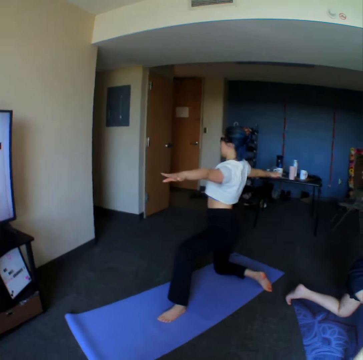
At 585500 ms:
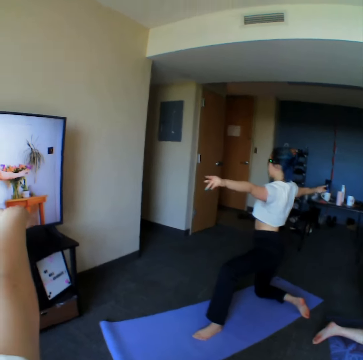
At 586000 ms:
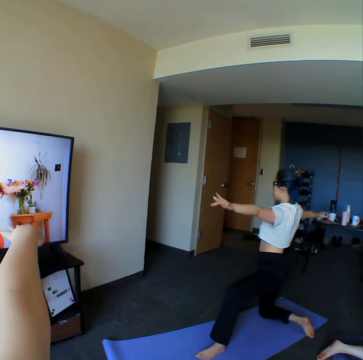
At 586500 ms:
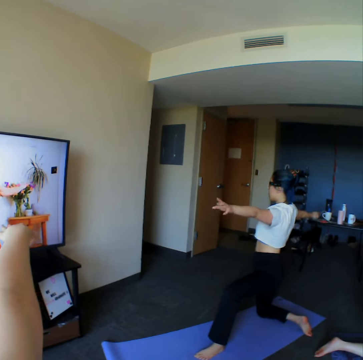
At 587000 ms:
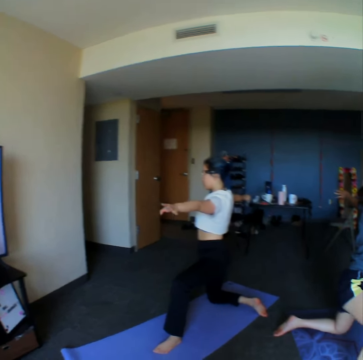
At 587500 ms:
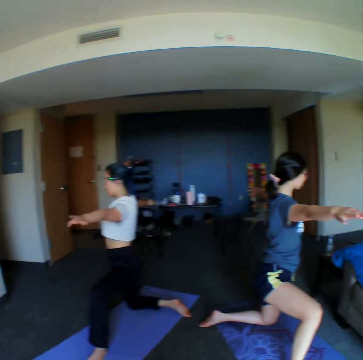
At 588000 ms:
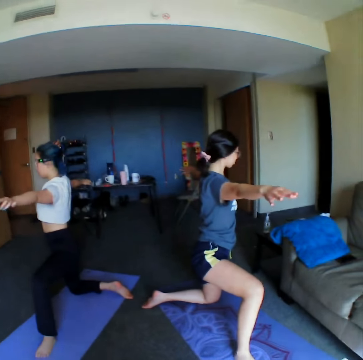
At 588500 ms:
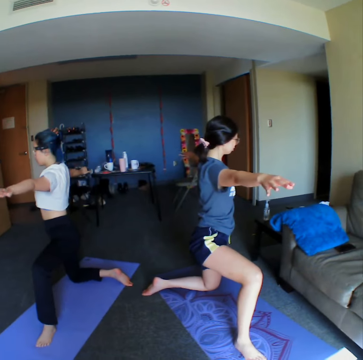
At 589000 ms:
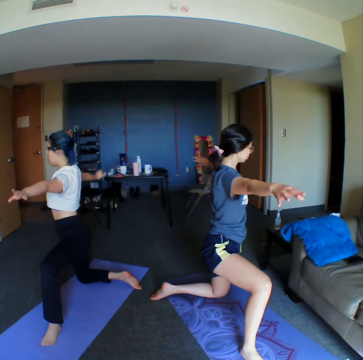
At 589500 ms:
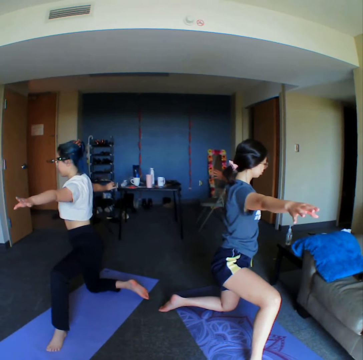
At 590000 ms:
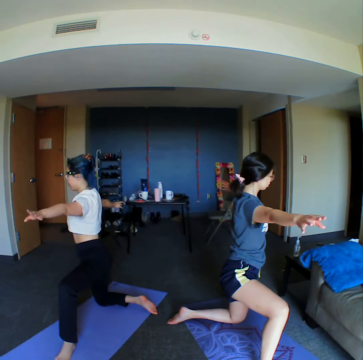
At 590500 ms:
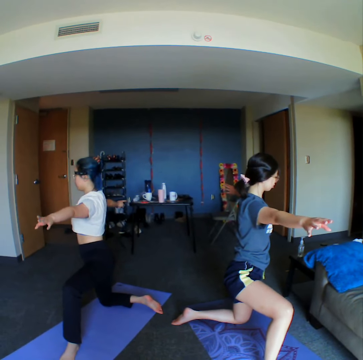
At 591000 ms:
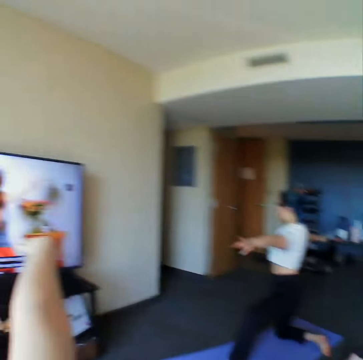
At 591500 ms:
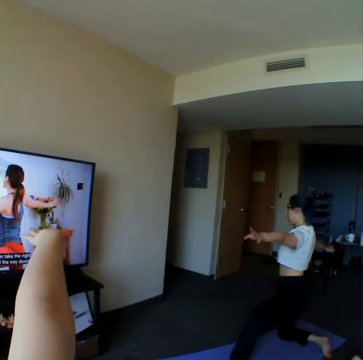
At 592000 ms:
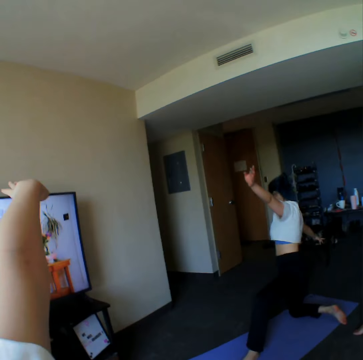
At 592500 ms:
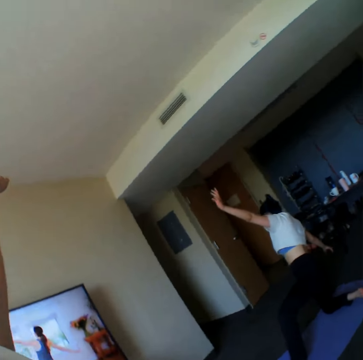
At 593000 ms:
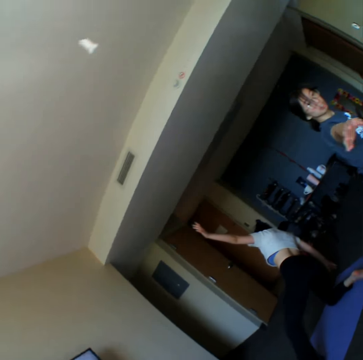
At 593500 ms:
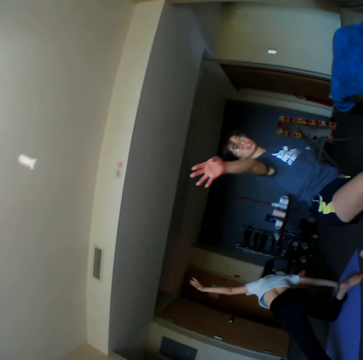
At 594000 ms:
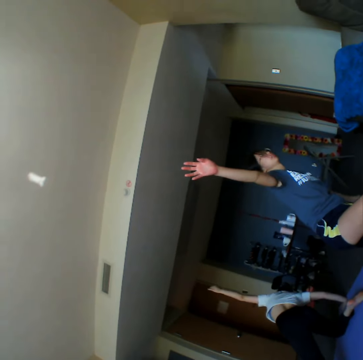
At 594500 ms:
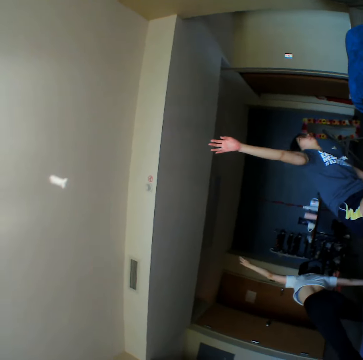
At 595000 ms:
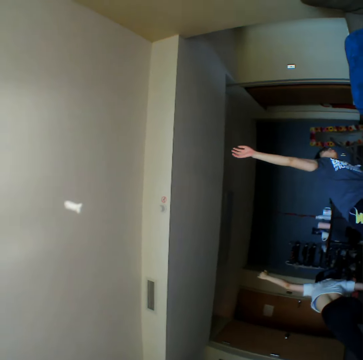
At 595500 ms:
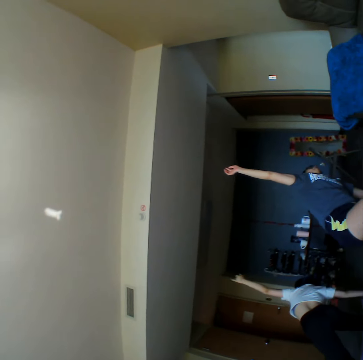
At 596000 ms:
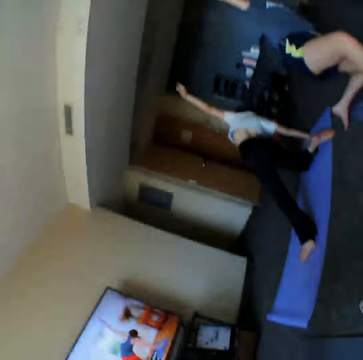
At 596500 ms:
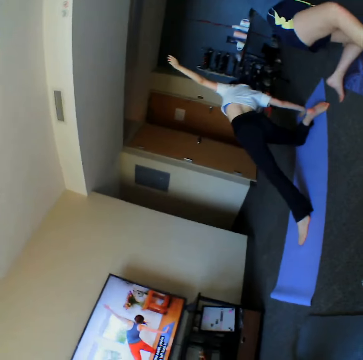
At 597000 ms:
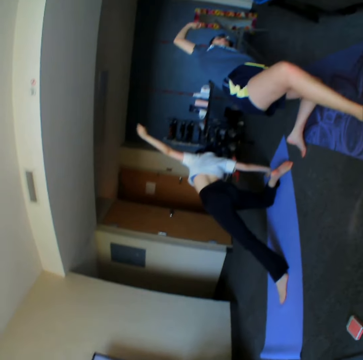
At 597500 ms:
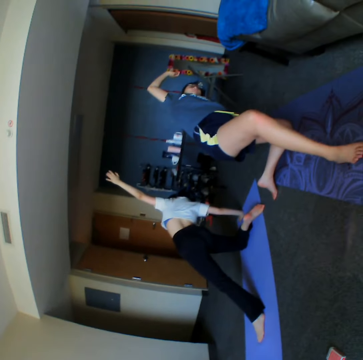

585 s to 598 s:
A woman stretches hands. The camera wearer looks around the room. Another woman stretches hands. The first woman stretches hands. The camera wearer looks around the room. They stretch hands.

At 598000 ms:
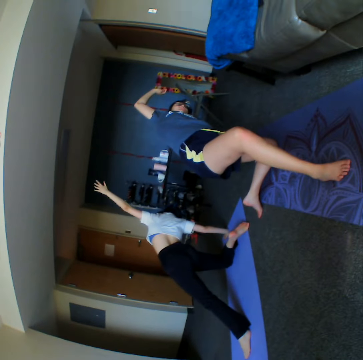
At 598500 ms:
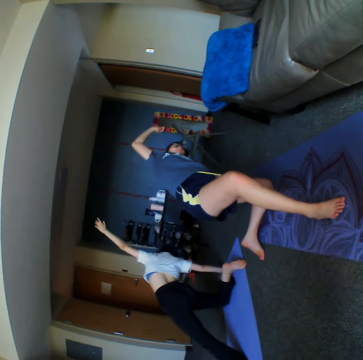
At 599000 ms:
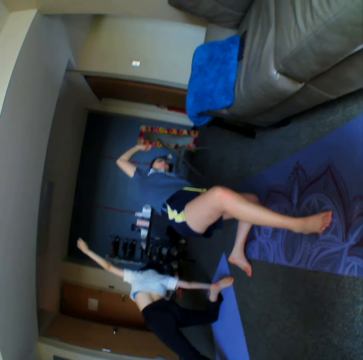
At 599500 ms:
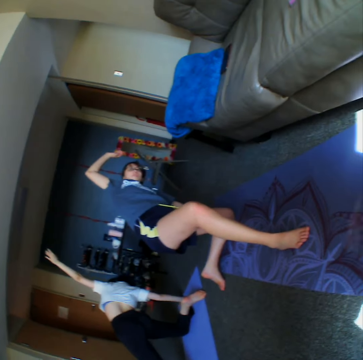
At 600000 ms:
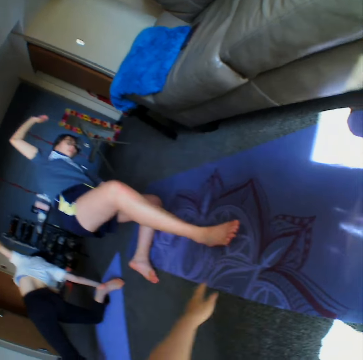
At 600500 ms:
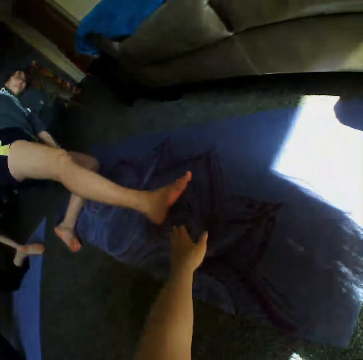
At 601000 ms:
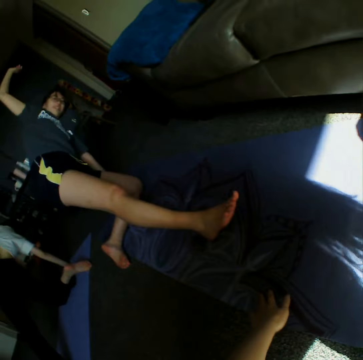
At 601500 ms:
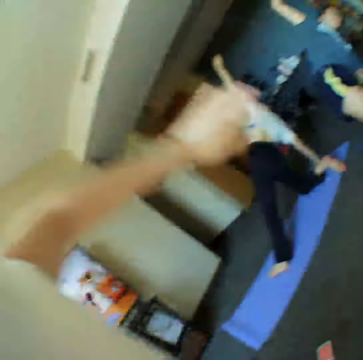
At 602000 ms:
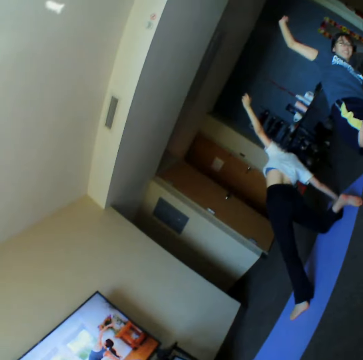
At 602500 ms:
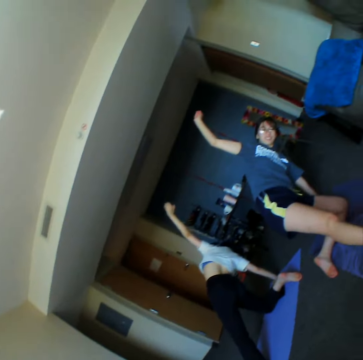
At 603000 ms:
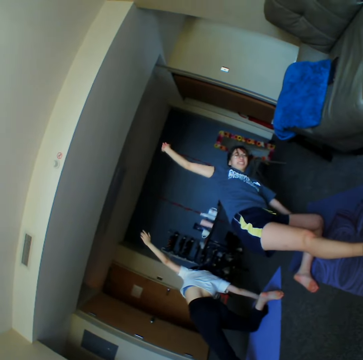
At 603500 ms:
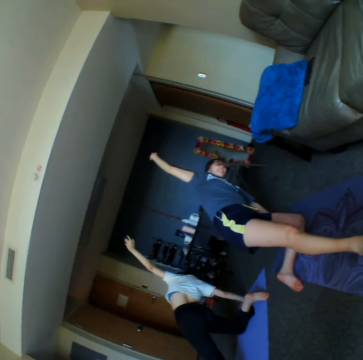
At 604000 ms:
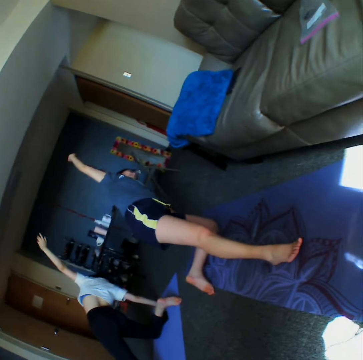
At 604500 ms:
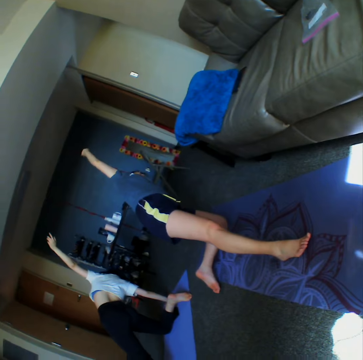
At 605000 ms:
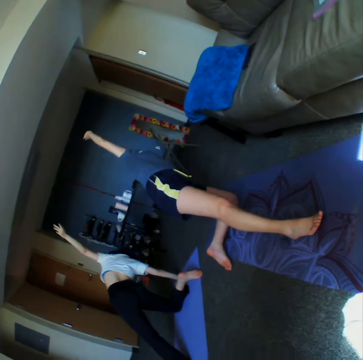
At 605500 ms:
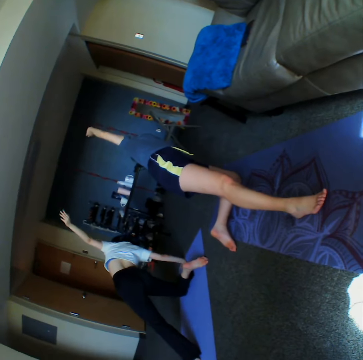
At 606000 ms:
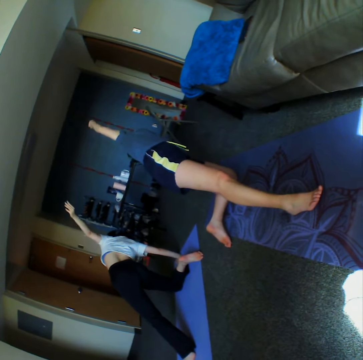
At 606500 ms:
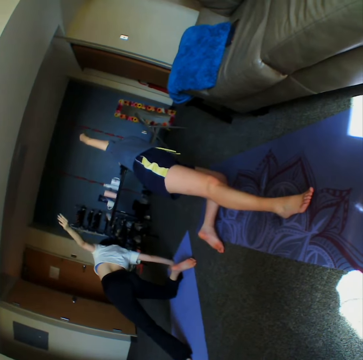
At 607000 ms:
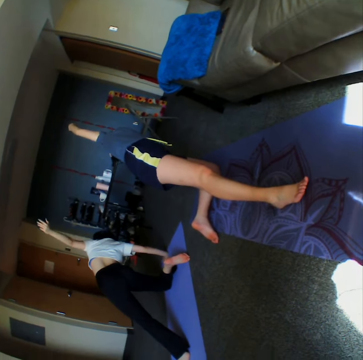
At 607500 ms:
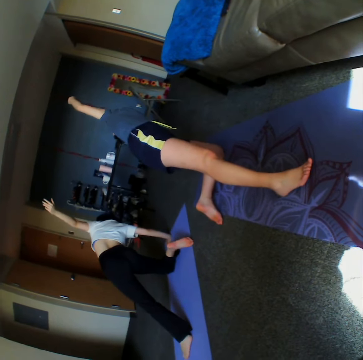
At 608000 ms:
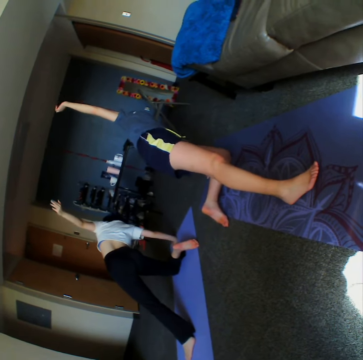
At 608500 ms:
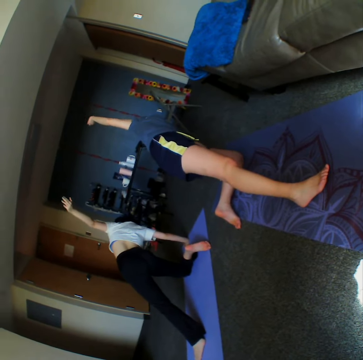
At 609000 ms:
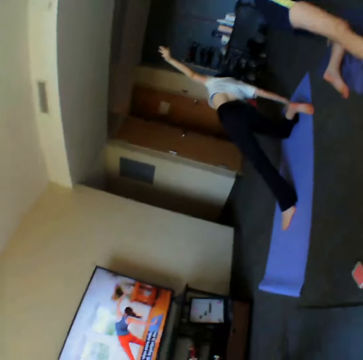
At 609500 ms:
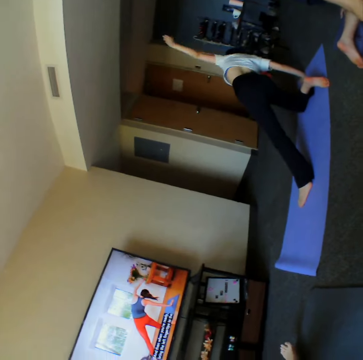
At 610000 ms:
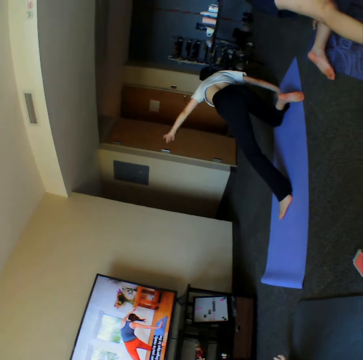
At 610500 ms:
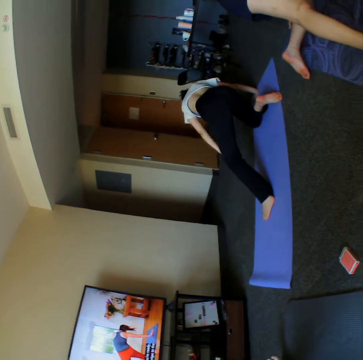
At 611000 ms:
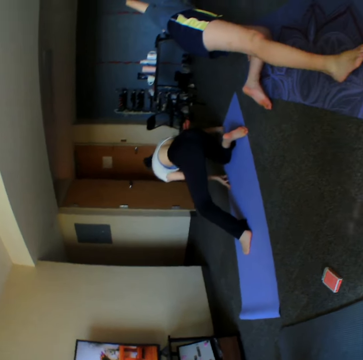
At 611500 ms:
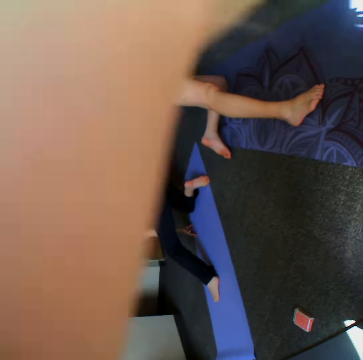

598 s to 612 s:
A woman spreads her leg. The camera wearer turns around the room. The woman stretches hands. The camera wearer stretches hands. Another woman stretches hands.

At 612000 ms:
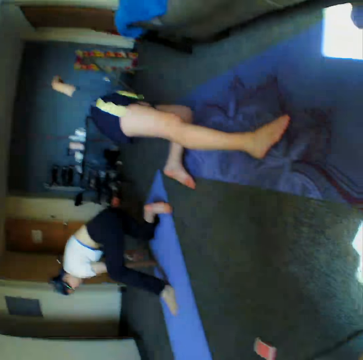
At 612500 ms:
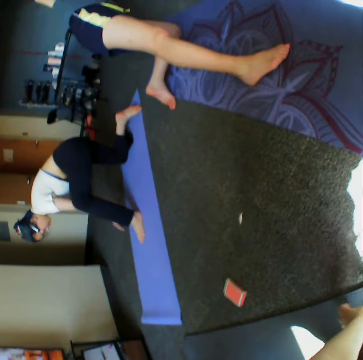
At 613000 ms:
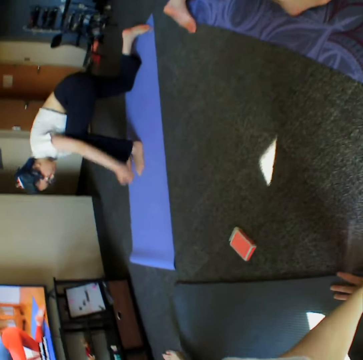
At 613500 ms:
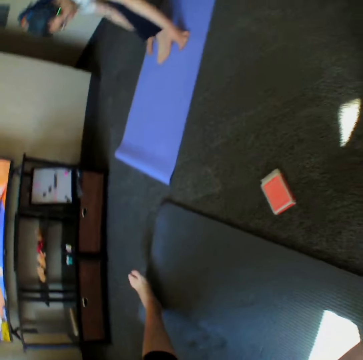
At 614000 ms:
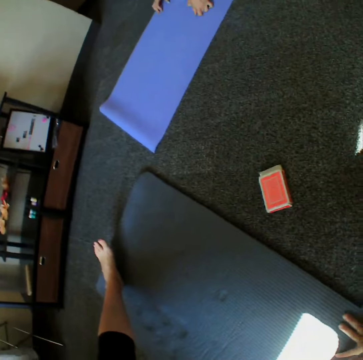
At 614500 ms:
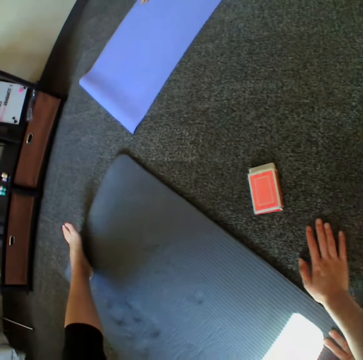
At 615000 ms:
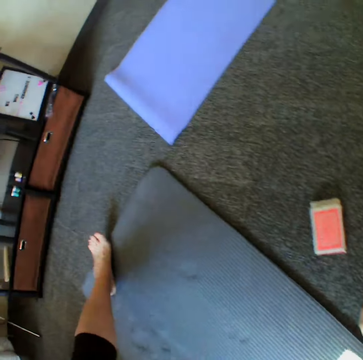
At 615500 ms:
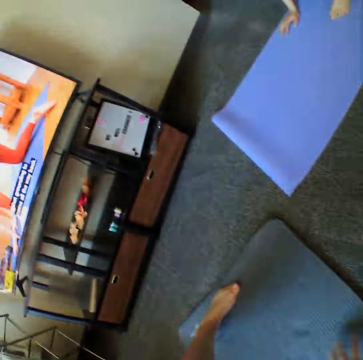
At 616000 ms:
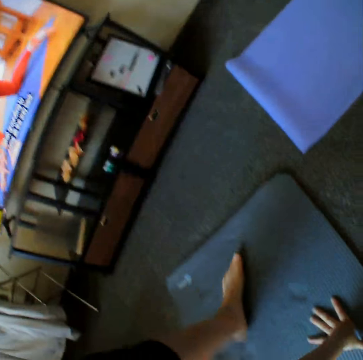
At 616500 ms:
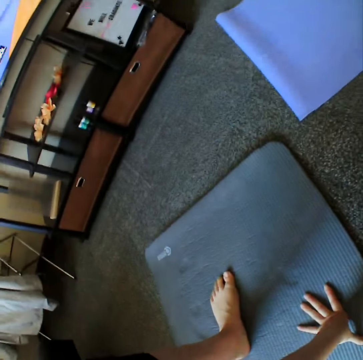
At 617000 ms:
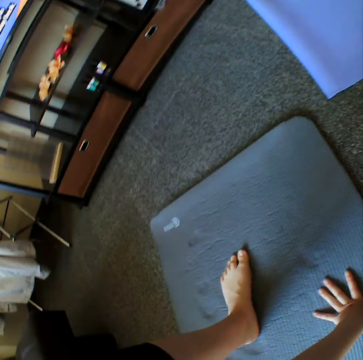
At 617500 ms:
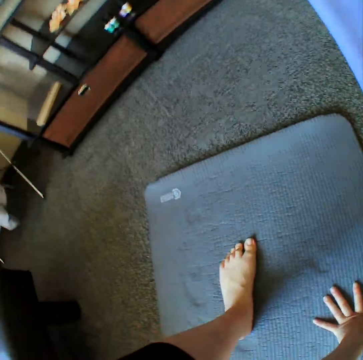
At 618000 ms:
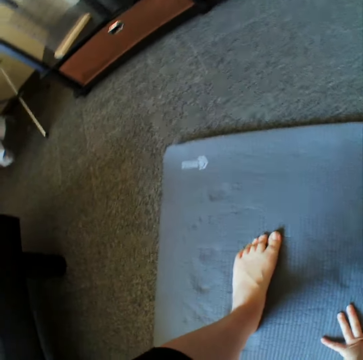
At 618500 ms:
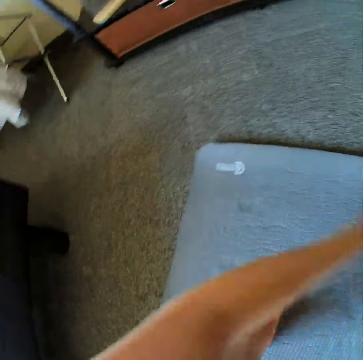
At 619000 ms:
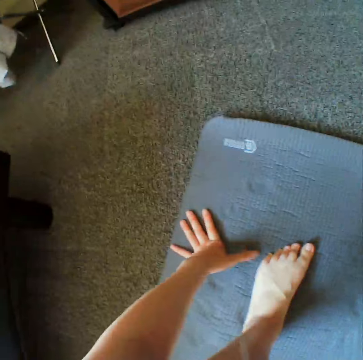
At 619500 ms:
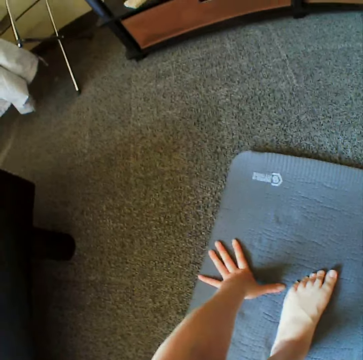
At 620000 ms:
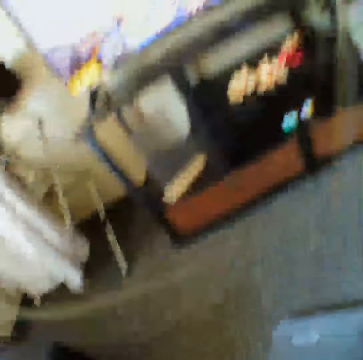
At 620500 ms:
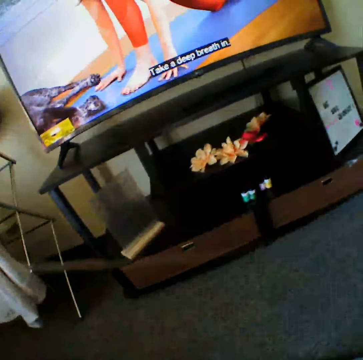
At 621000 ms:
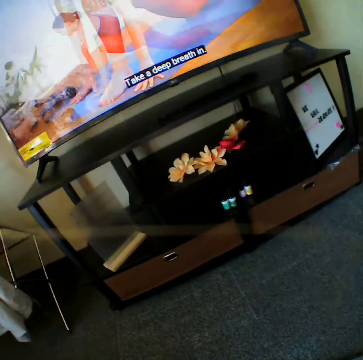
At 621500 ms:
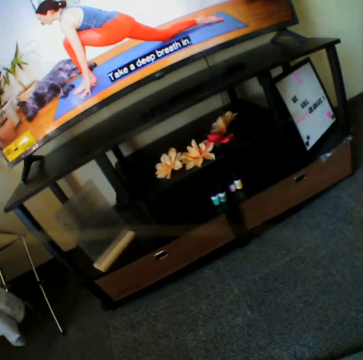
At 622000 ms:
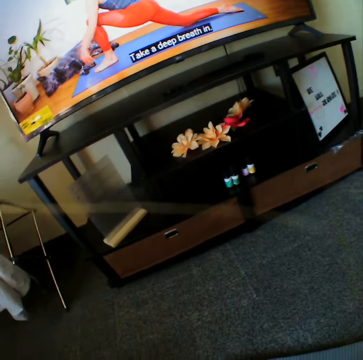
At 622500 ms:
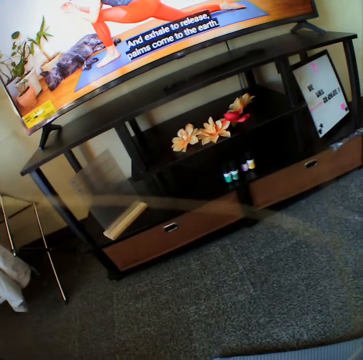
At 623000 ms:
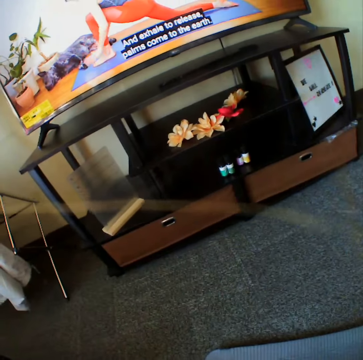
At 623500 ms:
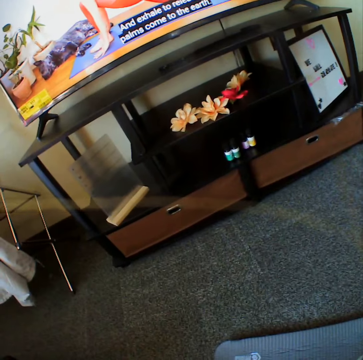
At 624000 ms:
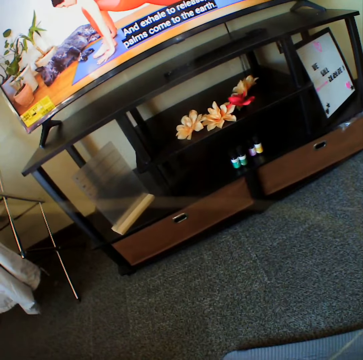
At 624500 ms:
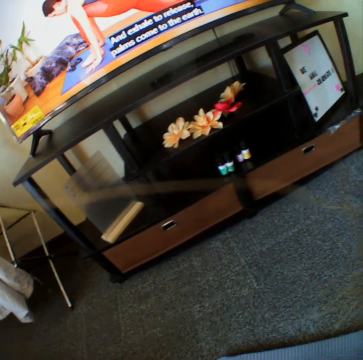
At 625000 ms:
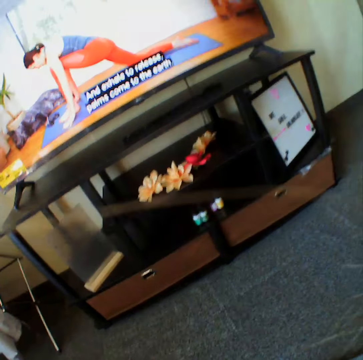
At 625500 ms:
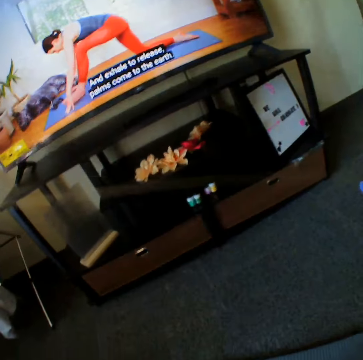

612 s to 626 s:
The camera wearer turns around the yoga mat. They watch the television. They raise the hand up.
